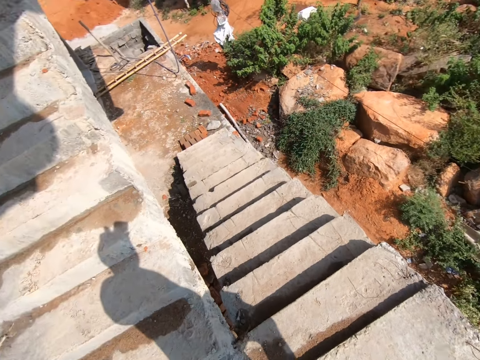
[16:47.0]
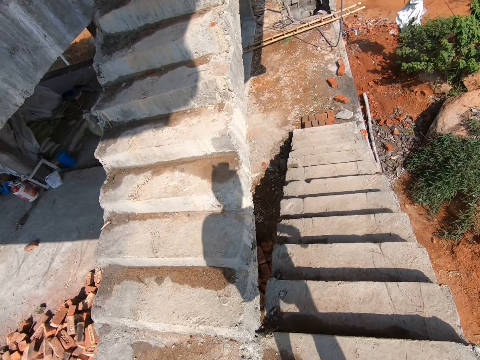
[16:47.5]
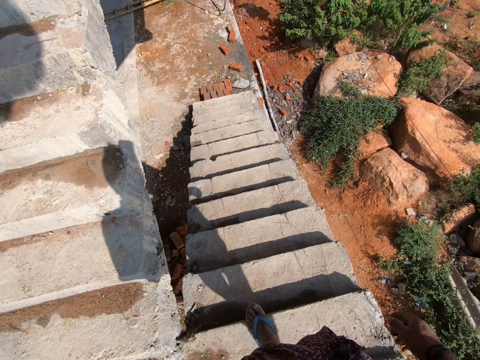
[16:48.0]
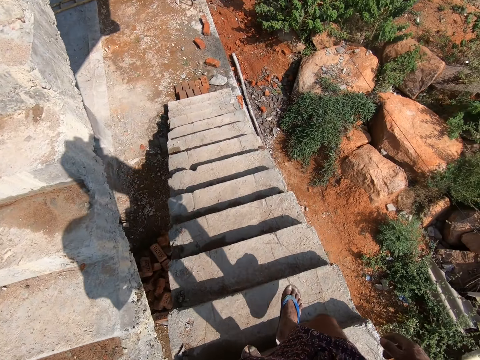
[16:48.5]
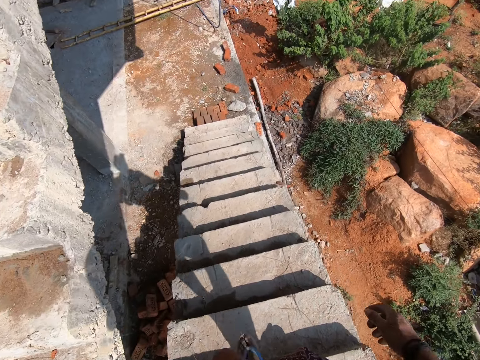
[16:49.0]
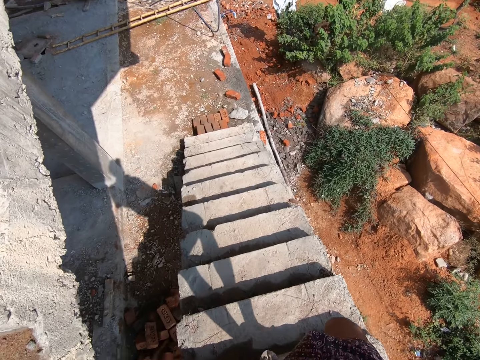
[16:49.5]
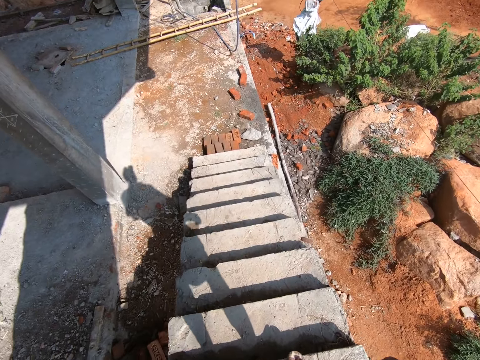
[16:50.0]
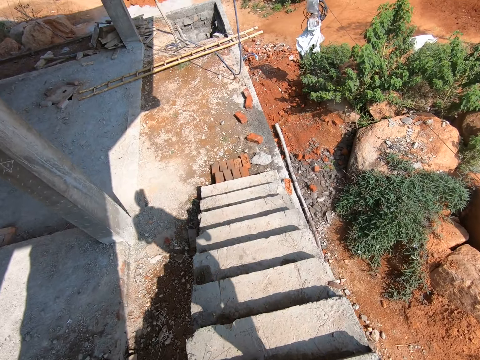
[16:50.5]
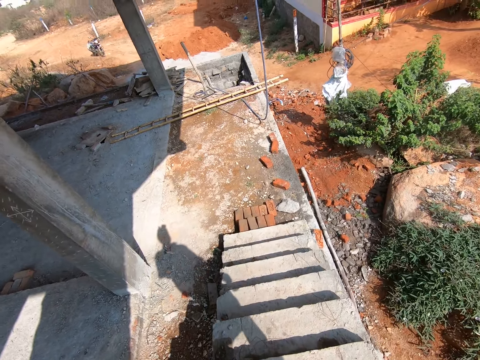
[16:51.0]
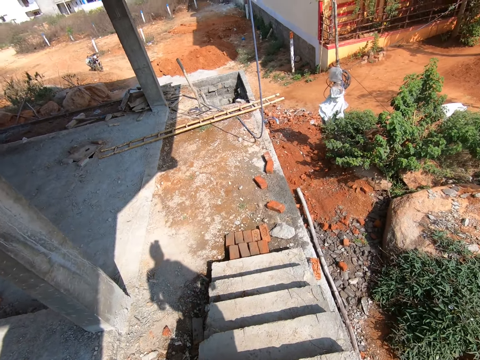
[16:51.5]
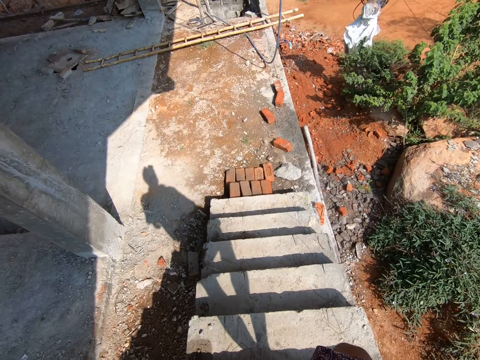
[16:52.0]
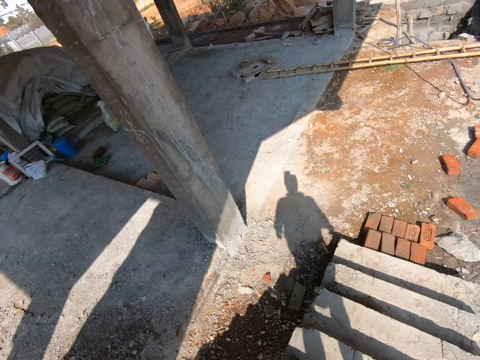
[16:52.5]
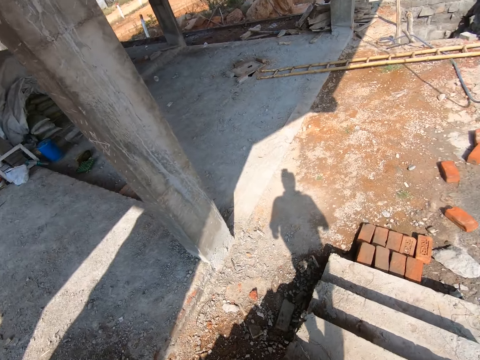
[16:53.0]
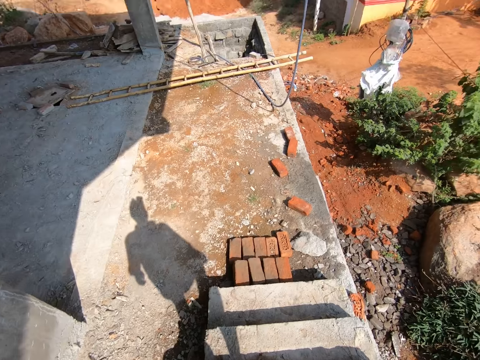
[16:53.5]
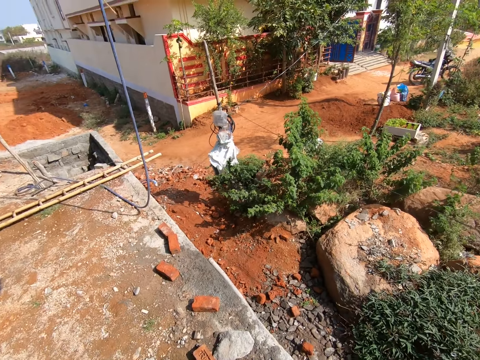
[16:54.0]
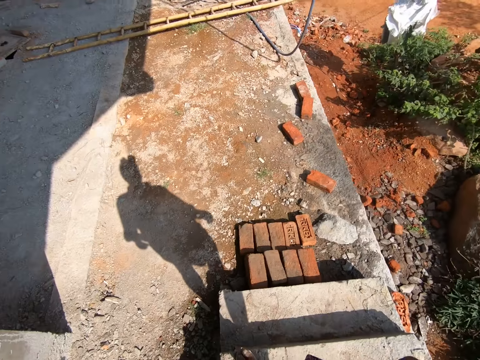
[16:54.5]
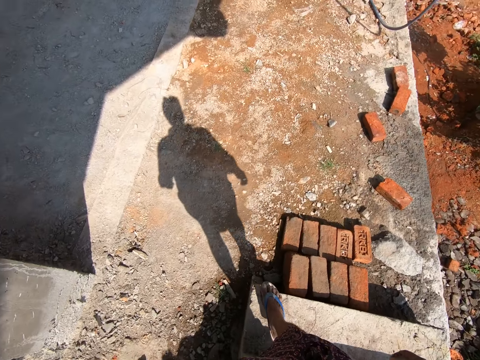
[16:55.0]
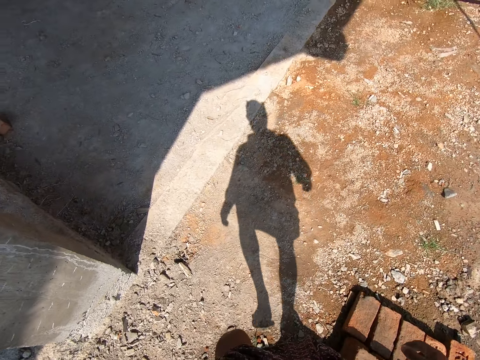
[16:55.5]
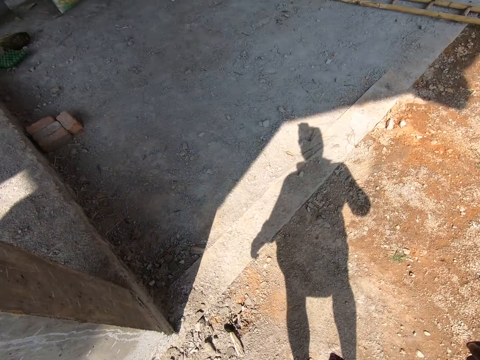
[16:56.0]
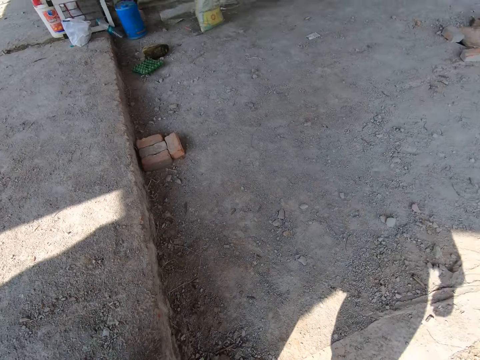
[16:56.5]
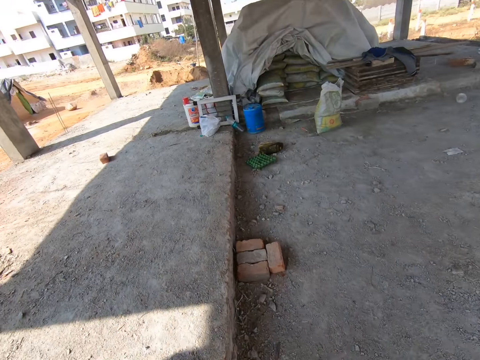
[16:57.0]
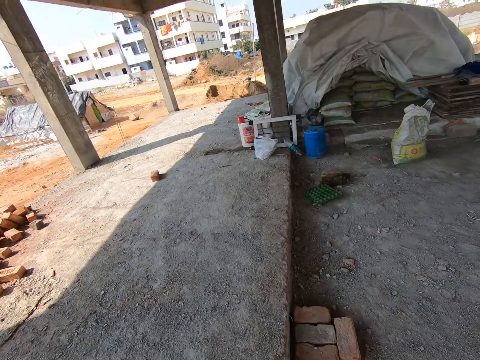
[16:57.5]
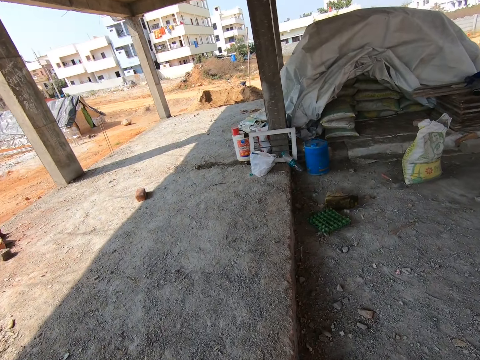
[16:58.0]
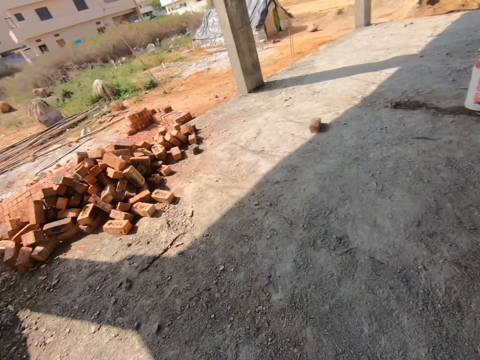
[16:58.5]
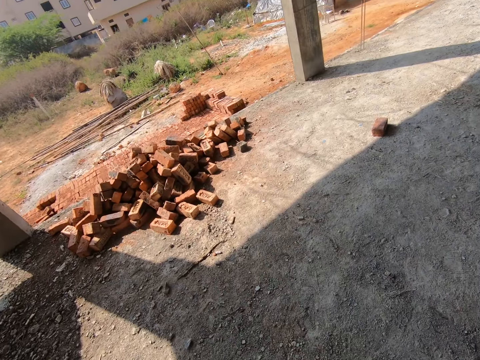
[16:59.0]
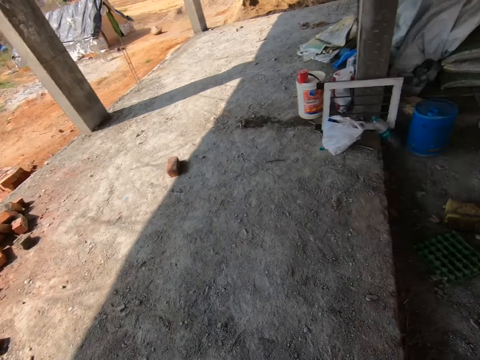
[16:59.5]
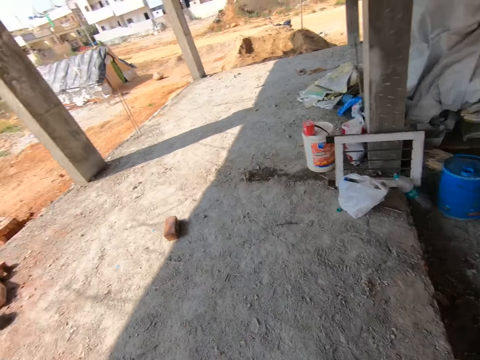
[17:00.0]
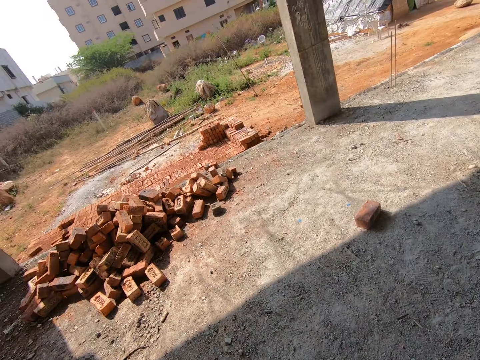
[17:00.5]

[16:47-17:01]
The camera wearer walks on the ground floor of the building.

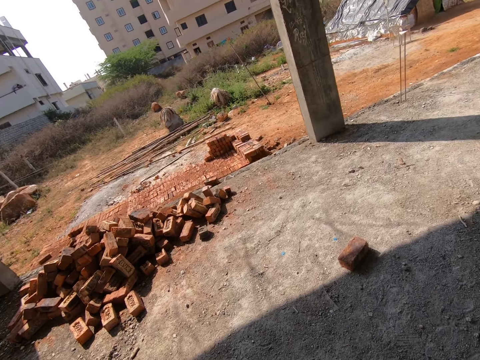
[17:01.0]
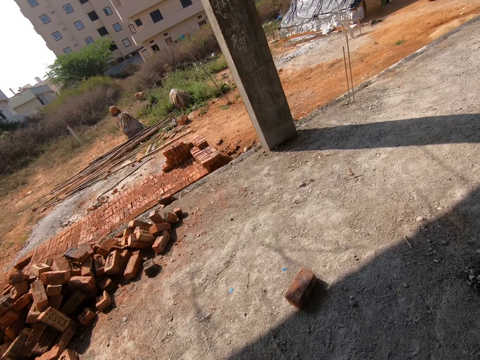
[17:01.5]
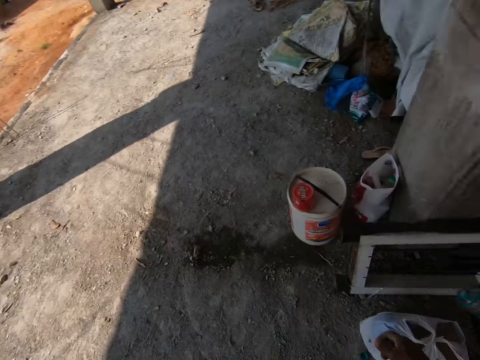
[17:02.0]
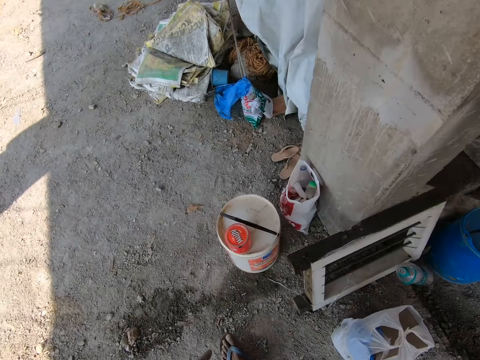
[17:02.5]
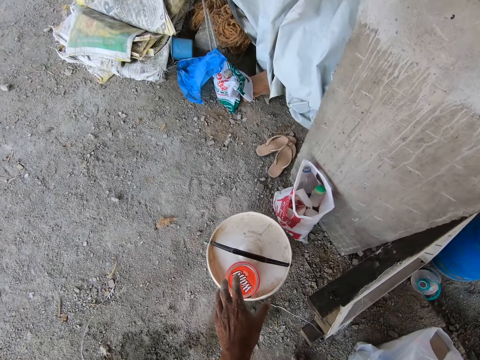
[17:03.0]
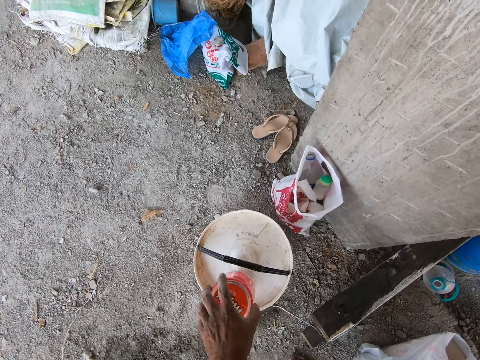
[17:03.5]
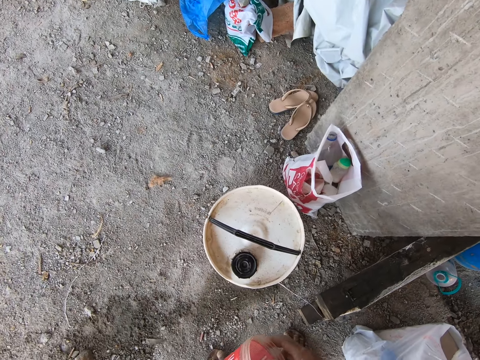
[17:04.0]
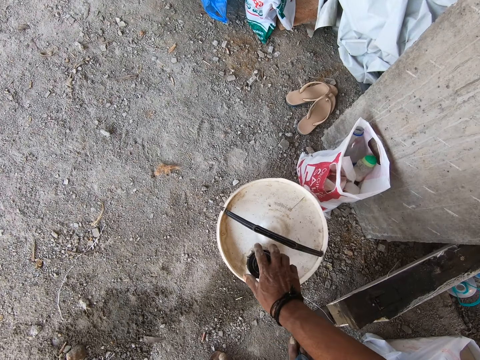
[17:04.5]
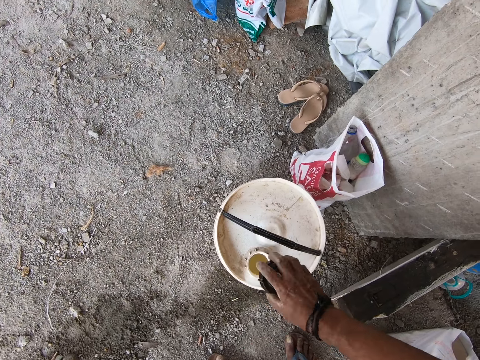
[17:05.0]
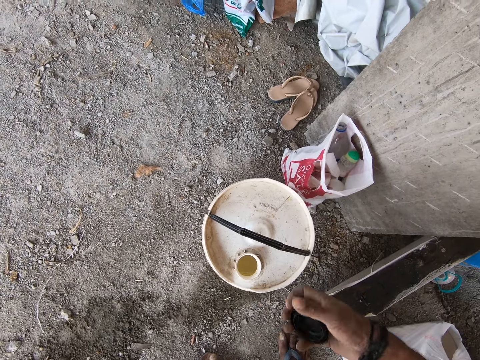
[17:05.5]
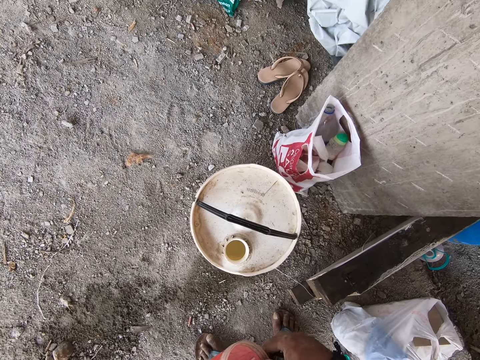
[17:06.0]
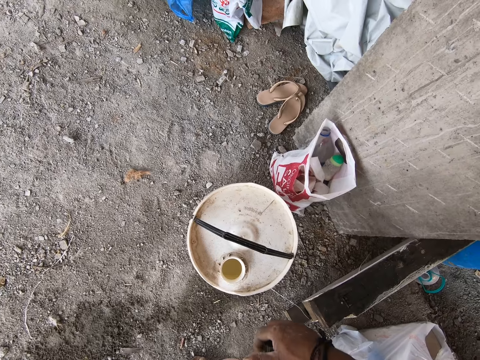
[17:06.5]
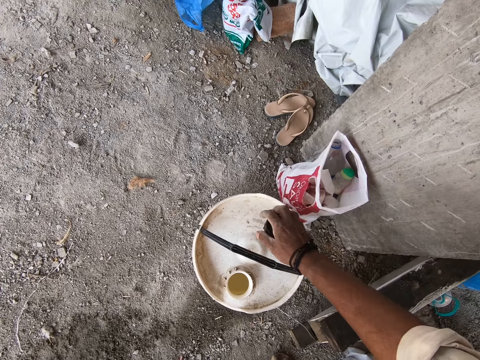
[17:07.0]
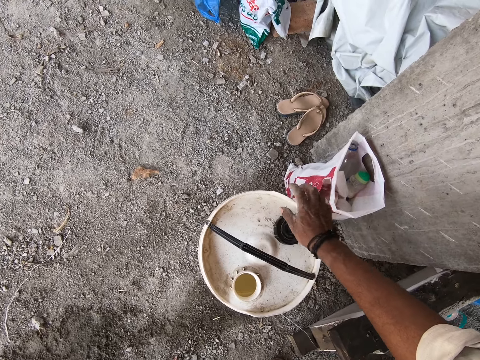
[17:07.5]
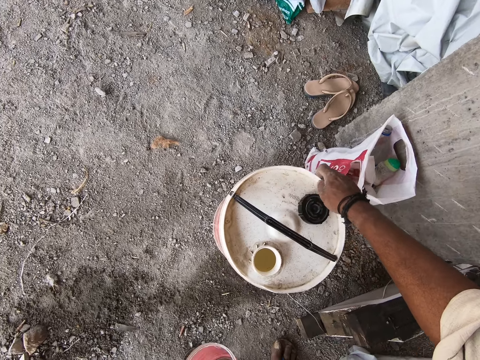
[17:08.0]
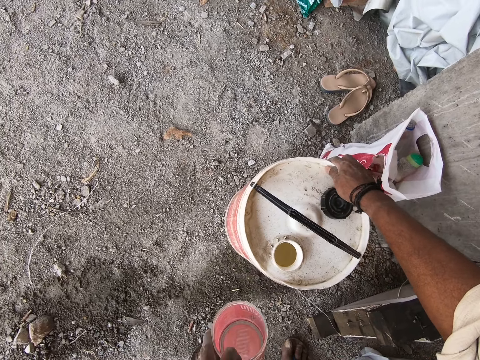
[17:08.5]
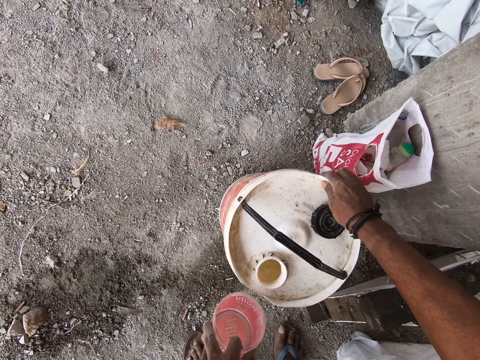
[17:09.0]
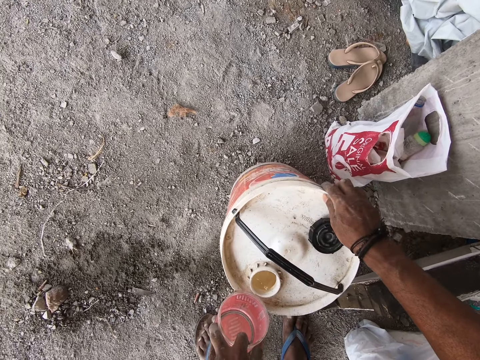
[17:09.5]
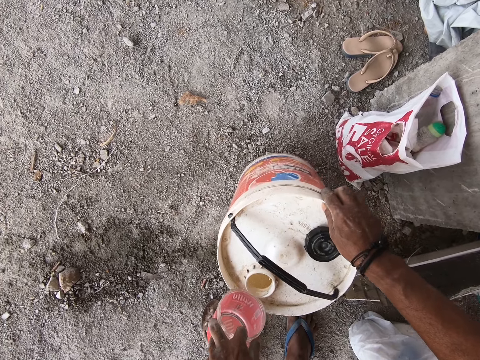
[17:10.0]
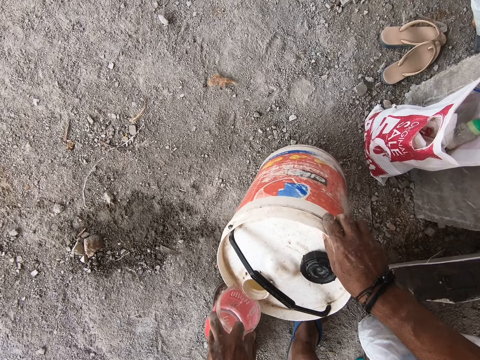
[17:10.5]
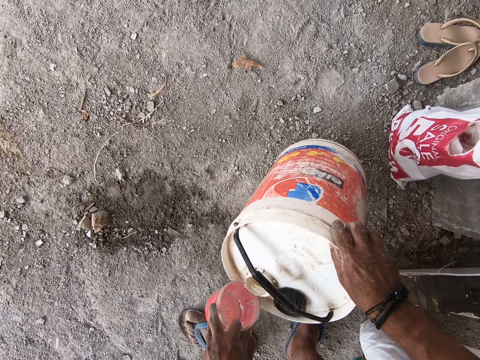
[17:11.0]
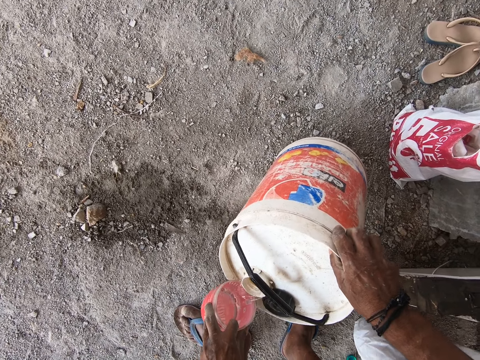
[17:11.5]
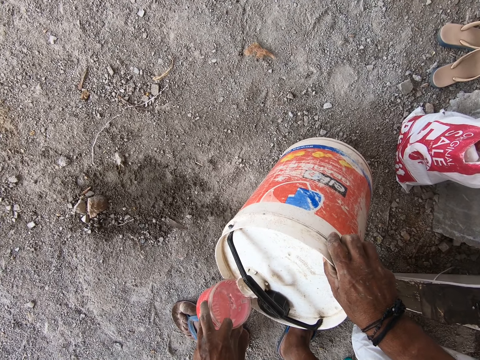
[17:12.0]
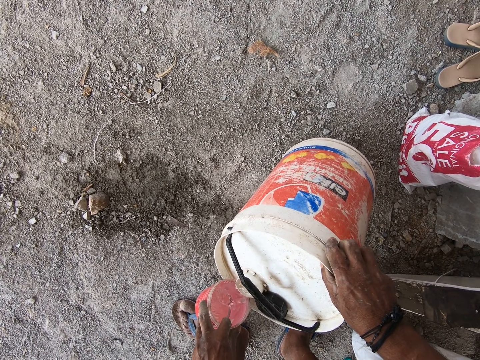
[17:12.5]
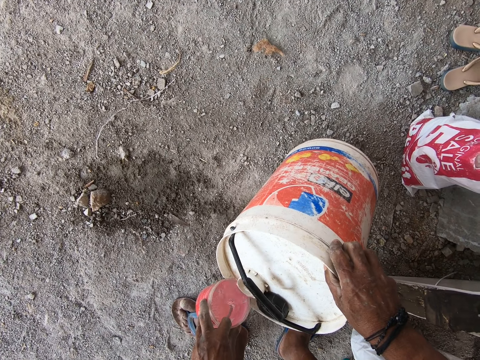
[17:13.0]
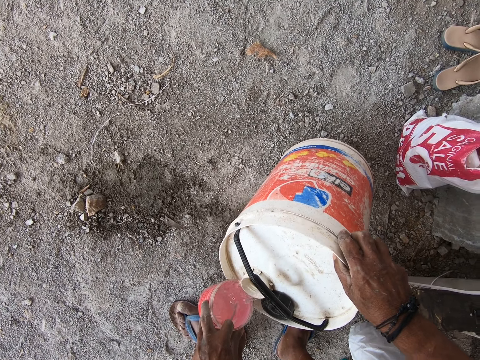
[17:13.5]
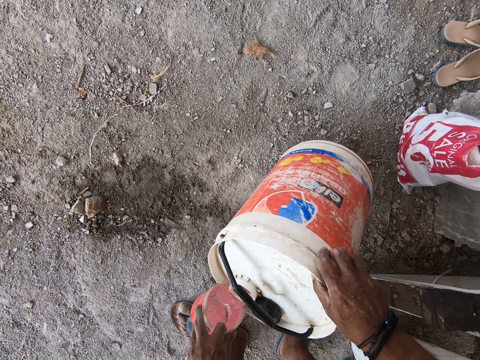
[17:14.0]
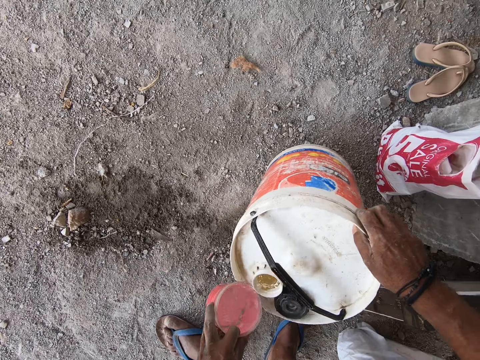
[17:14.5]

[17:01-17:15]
The camera wearer removes a cup on the container lid. They remove the lid of the container. They put the lid on the container. They pour water from the container into the cup.
